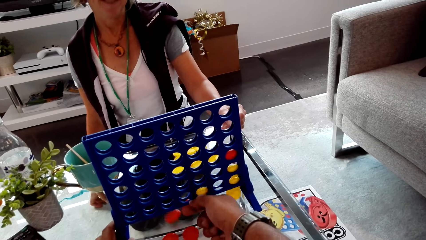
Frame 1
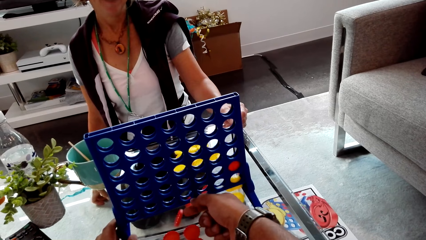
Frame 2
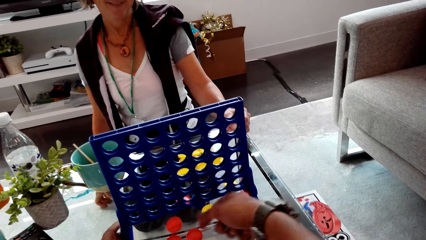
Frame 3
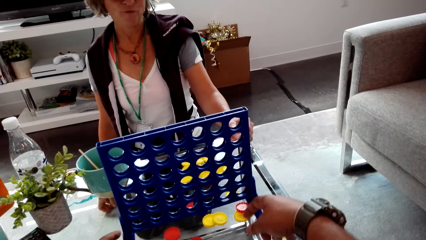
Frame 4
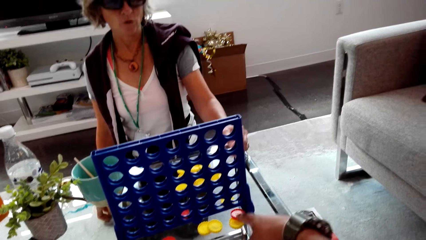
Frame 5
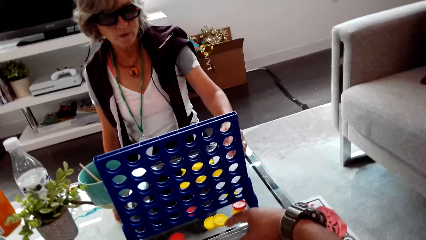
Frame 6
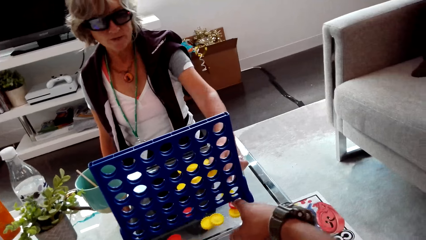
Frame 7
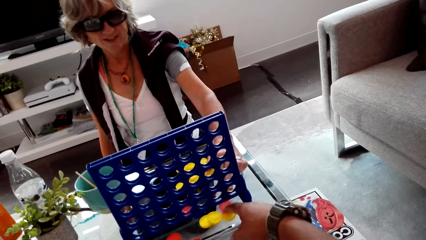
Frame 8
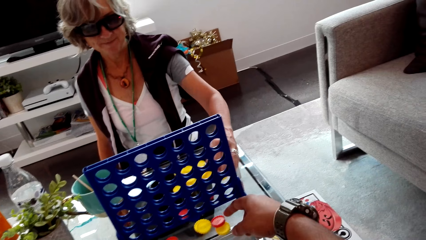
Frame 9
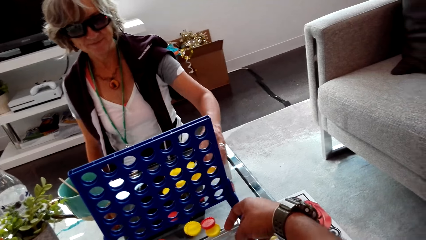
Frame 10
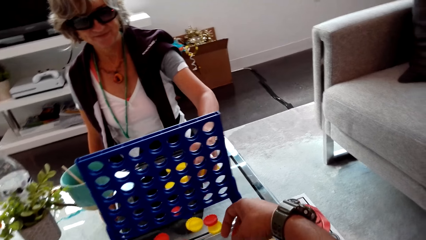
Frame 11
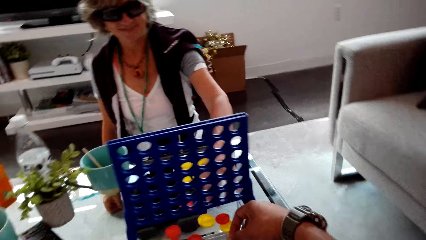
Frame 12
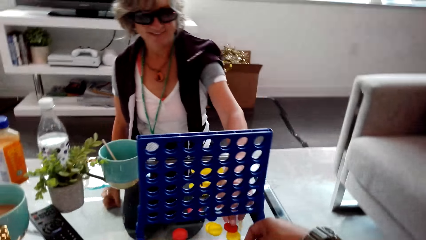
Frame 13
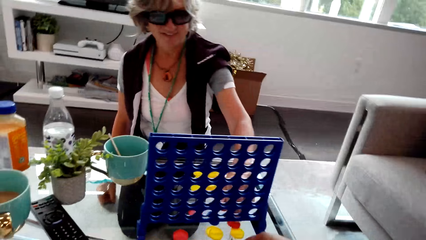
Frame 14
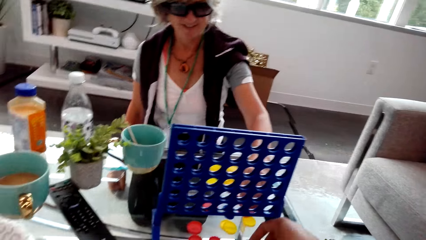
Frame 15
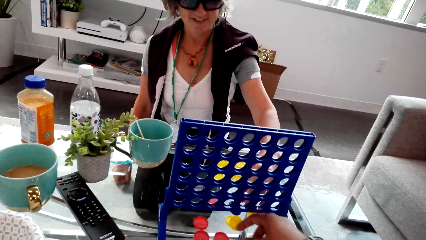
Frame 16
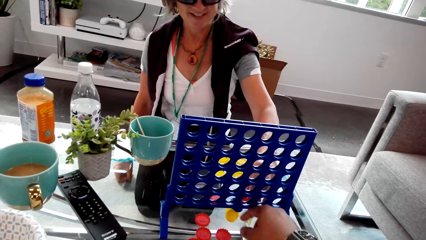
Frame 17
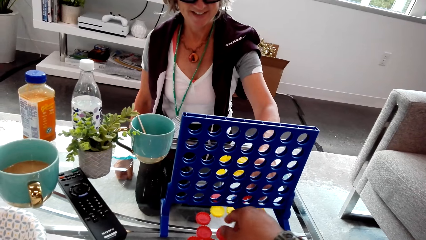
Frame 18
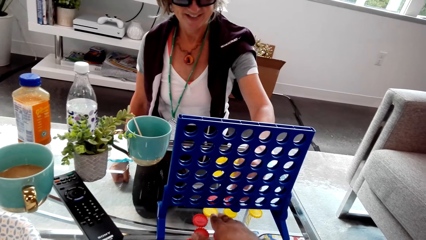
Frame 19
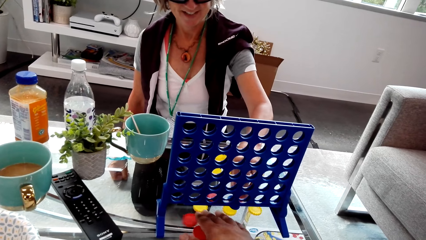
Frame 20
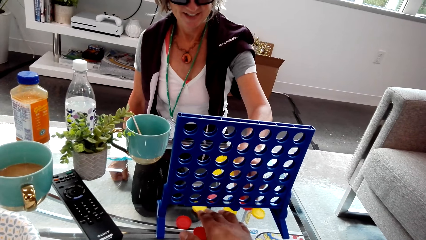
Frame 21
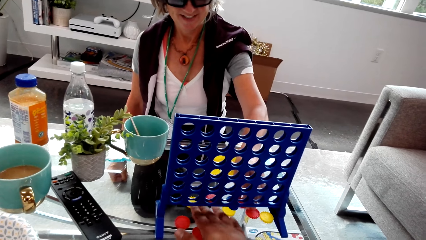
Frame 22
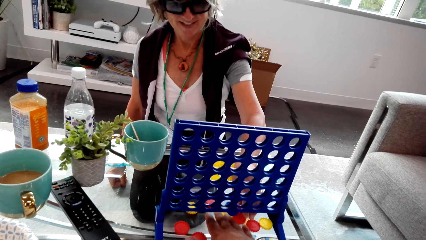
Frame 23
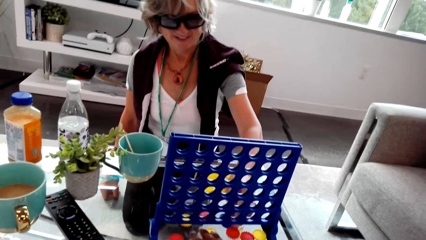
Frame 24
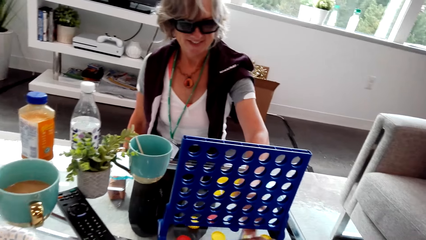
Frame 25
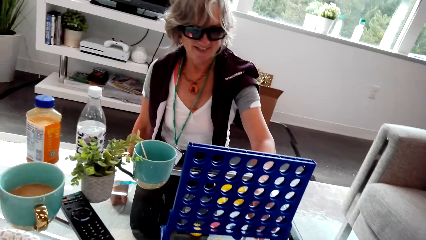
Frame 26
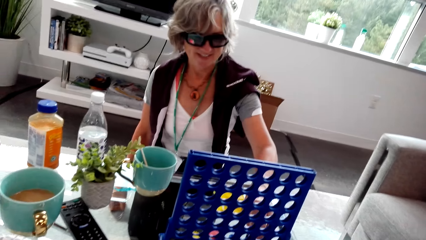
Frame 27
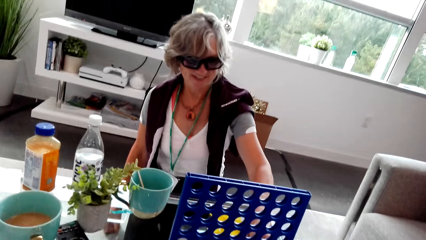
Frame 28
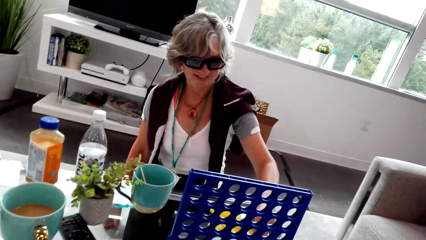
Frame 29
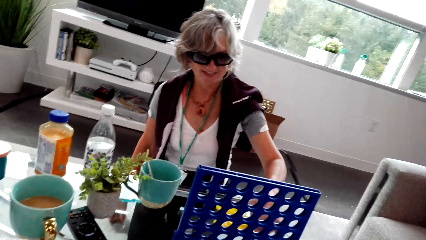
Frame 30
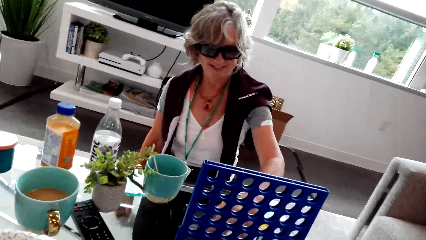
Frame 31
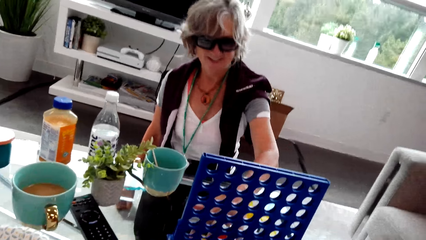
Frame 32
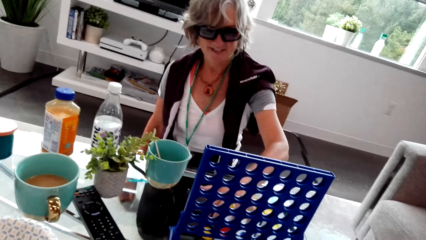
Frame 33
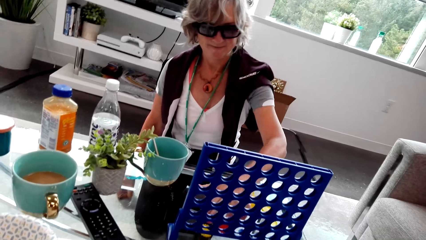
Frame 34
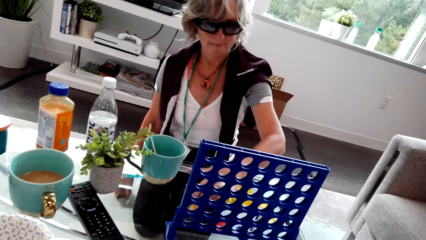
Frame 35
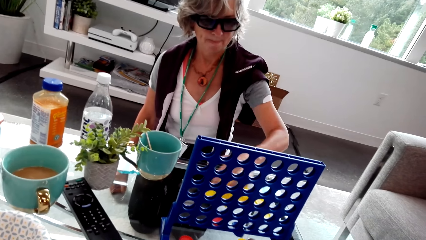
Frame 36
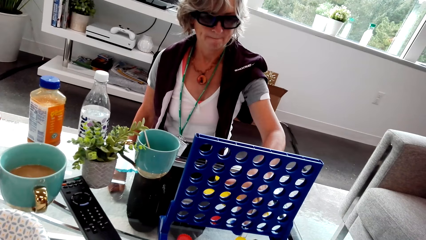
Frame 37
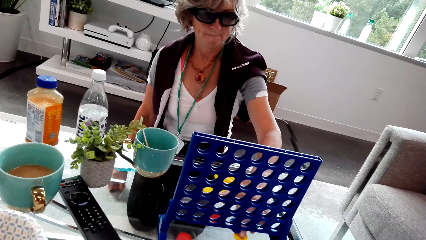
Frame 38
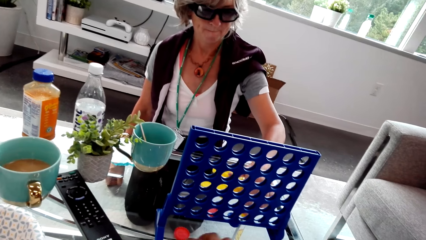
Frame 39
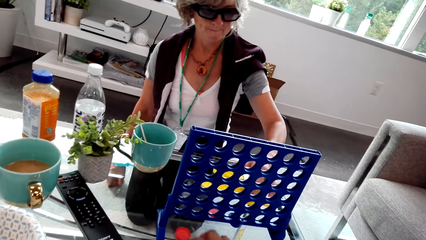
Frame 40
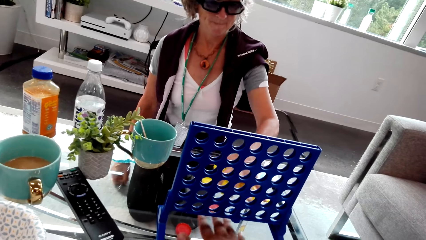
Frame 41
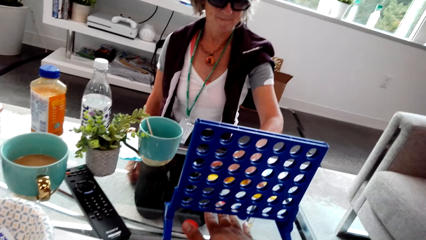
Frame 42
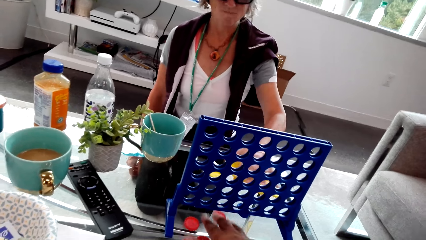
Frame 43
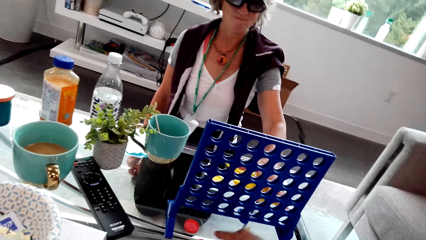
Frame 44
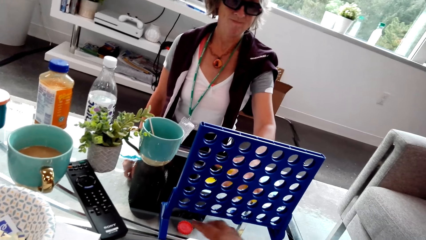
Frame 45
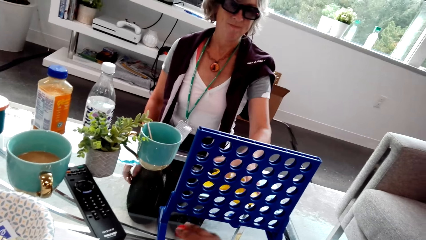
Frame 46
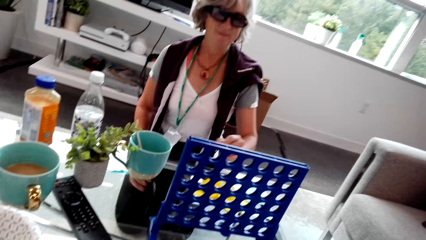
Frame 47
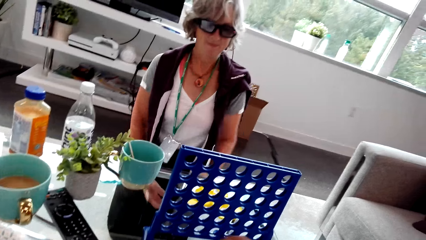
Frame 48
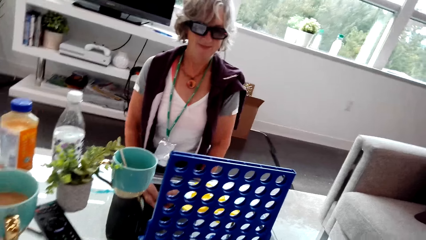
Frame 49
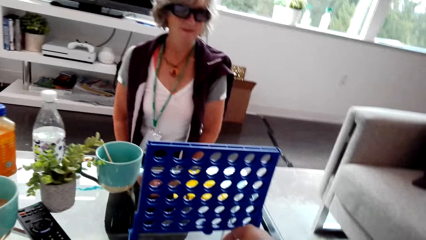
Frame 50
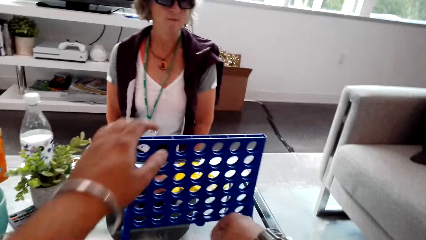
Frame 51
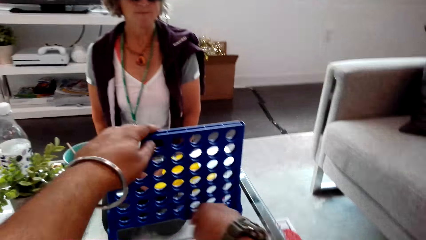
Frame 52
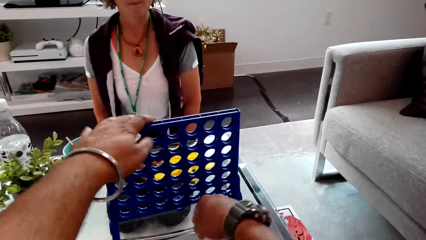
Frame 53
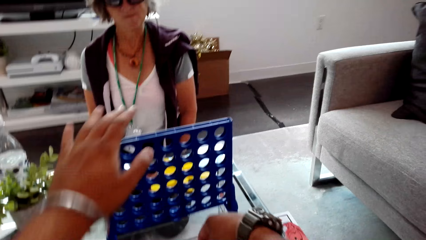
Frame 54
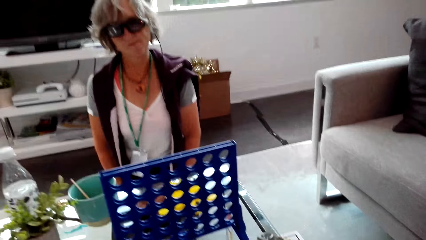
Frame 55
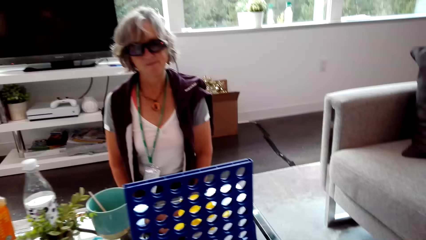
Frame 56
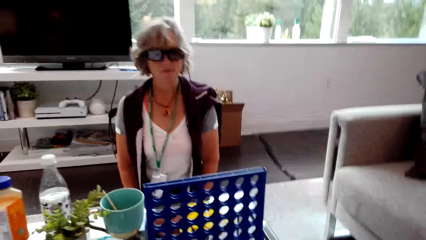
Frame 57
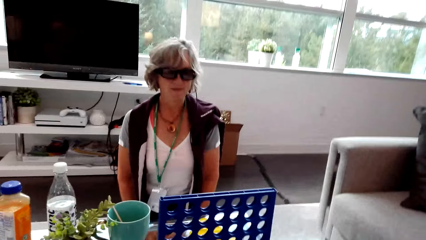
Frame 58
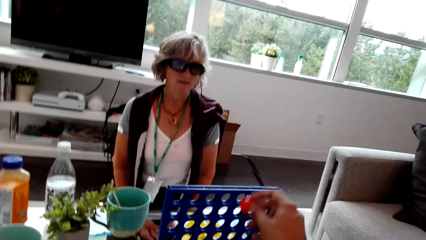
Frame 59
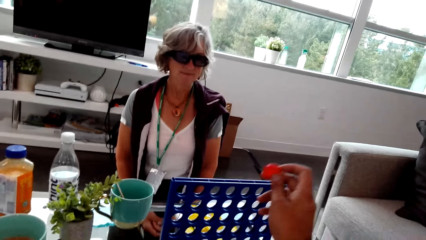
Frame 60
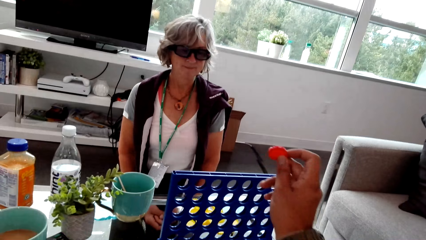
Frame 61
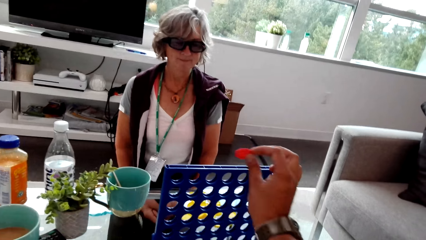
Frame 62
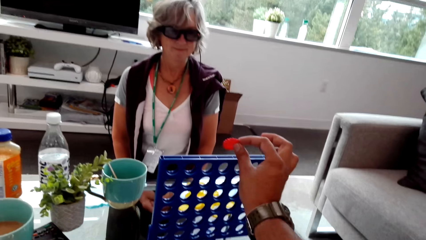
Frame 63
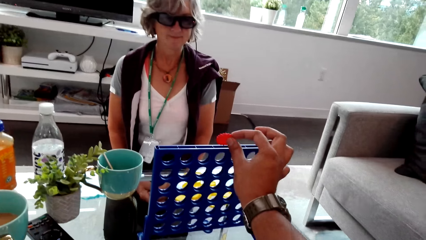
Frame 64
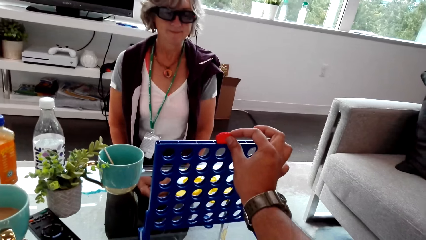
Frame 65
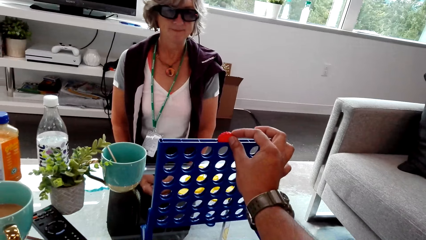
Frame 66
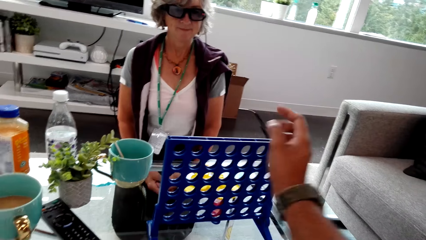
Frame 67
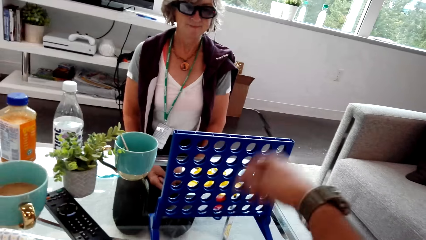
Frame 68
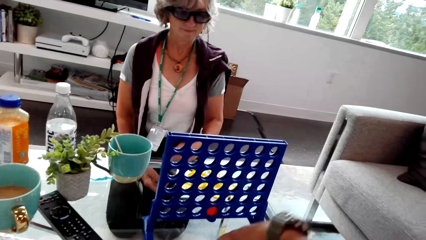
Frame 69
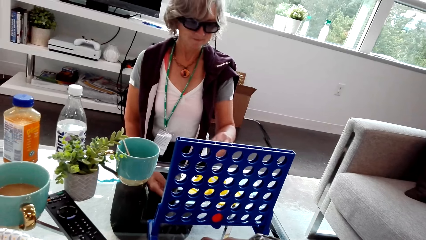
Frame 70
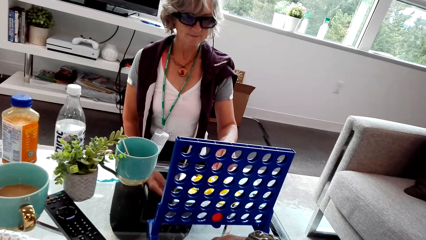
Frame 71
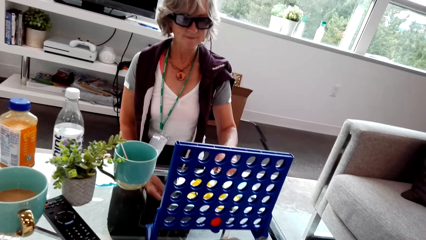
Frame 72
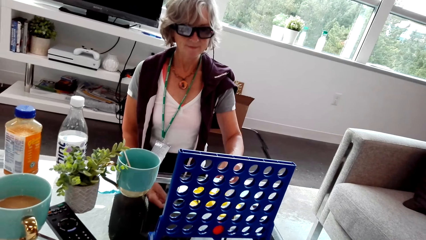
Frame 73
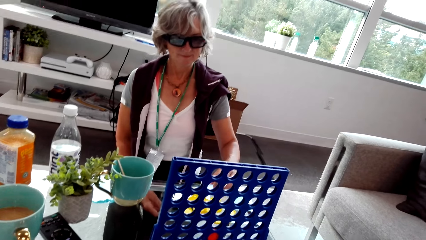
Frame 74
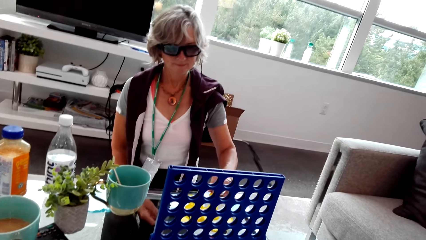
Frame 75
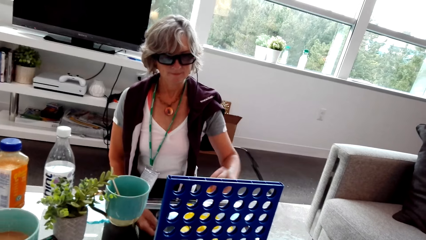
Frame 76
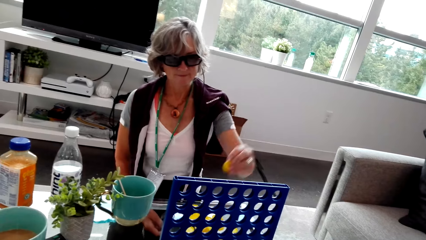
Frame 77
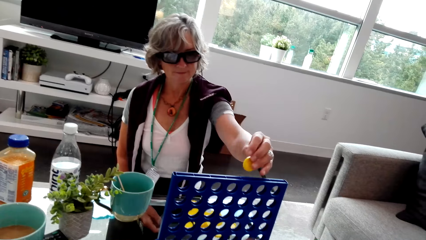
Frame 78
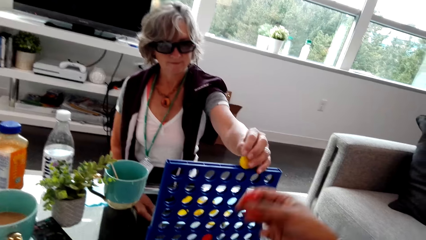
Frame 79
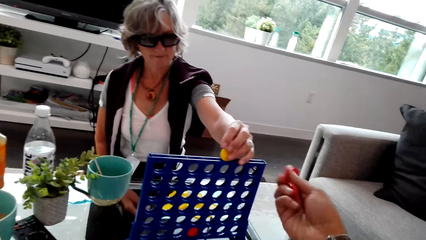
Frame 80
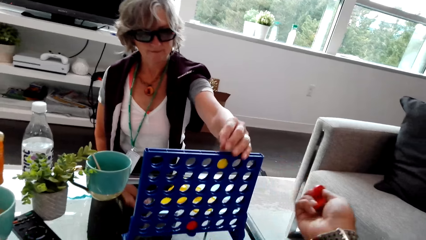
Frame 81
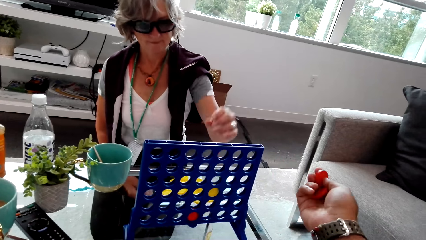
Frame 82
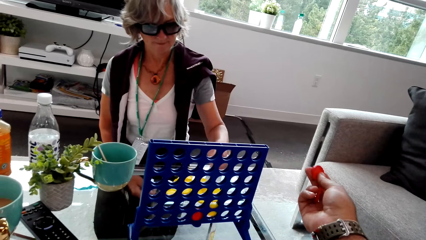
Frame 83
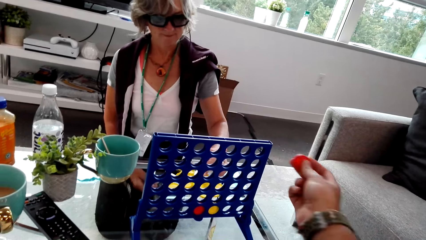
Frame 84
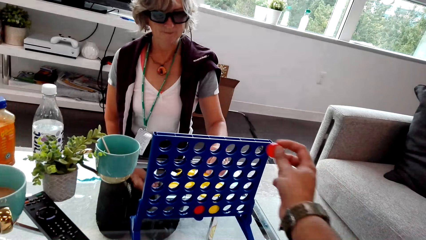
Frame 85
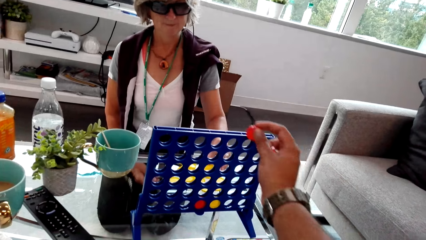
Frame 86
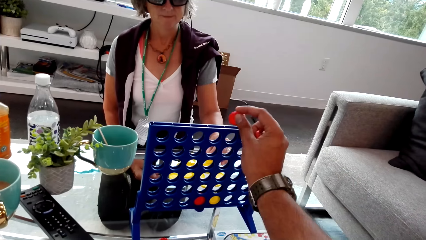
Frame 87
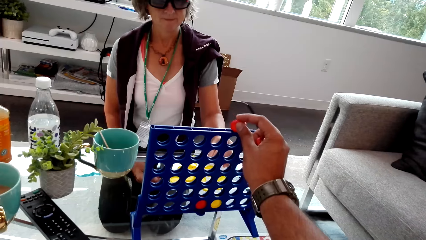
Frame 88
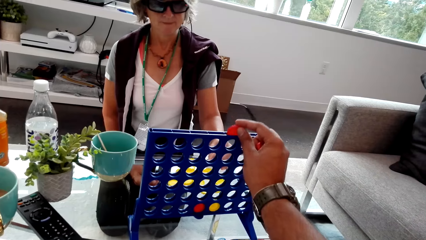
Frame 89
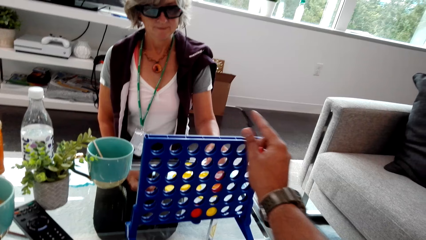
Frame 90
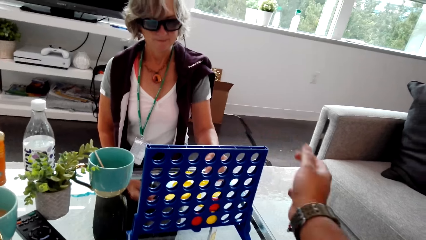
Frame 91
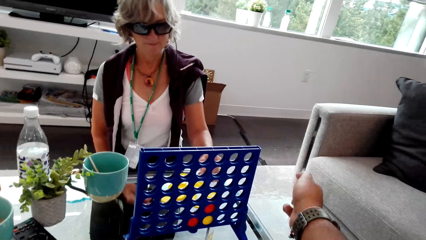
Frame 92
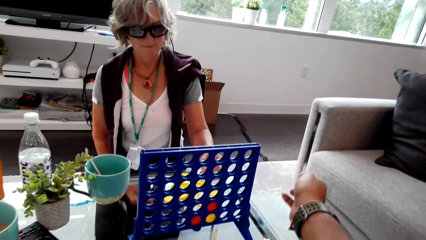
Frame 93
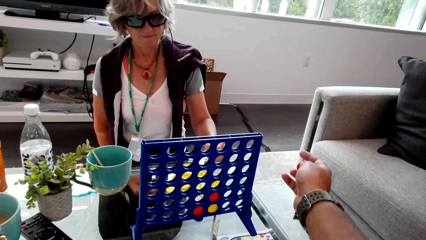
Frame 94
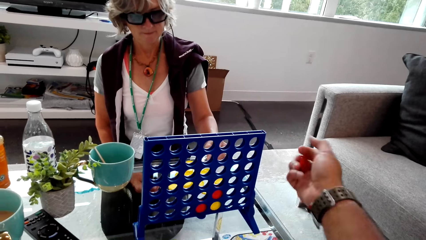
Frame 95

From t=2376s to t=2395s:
The camera wearer removes the connect four checkers from the board. They drop discs on the table. They talk with the woman. The woman picks up discs. The camera wearer touches the discs. The woman moves the checkers. The camera wearer moves the checkers. They hold the connect four board. They touch the connect 4. They play the connect four game. The woman plays the connect four game. The camera wearer plays the connect four game.
